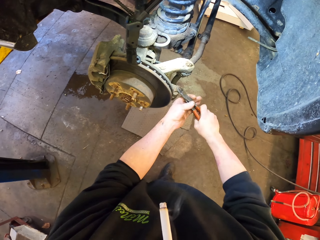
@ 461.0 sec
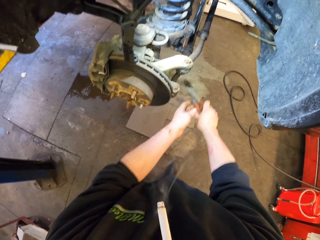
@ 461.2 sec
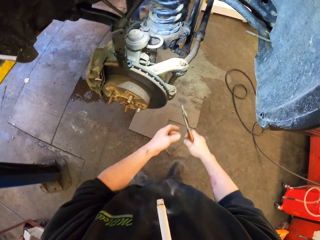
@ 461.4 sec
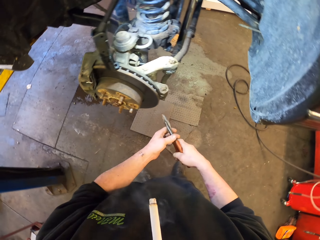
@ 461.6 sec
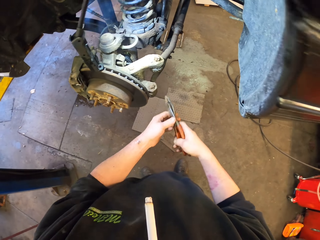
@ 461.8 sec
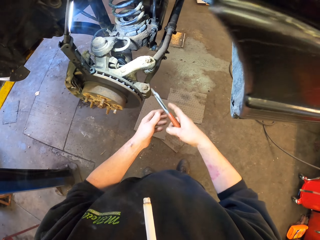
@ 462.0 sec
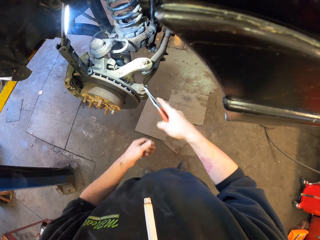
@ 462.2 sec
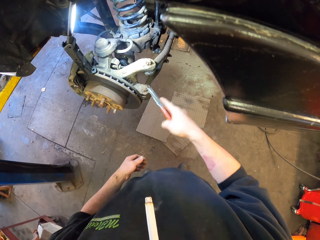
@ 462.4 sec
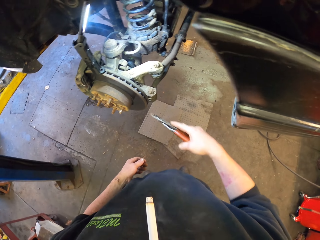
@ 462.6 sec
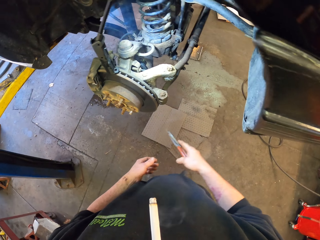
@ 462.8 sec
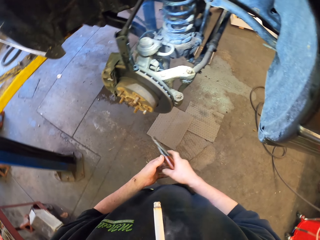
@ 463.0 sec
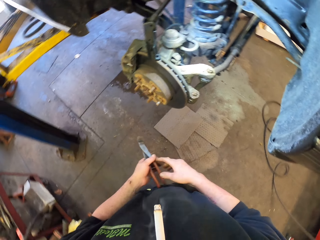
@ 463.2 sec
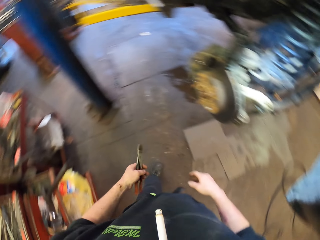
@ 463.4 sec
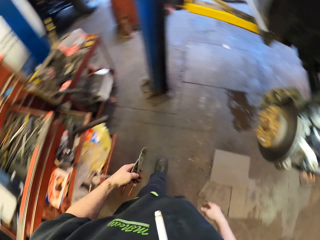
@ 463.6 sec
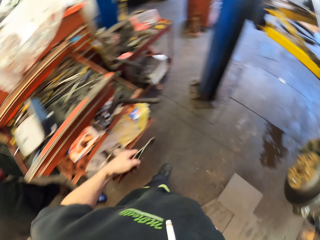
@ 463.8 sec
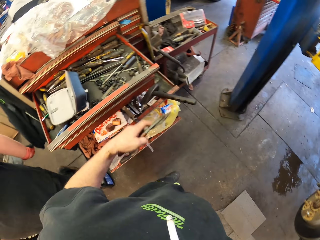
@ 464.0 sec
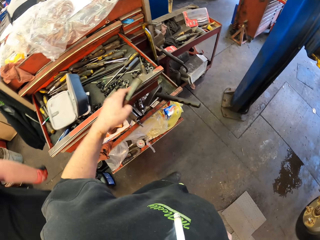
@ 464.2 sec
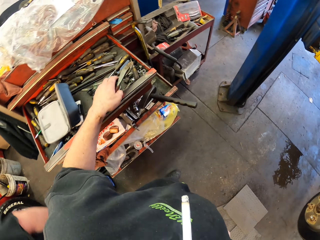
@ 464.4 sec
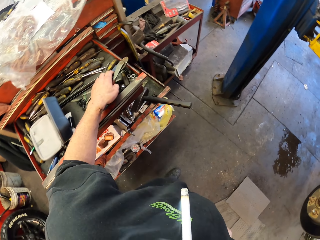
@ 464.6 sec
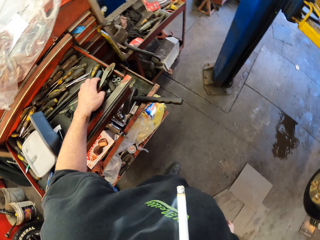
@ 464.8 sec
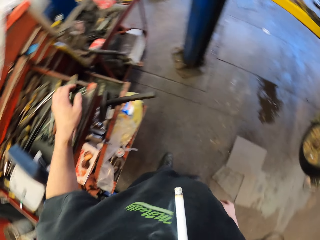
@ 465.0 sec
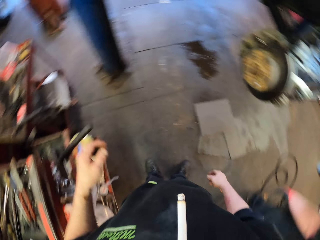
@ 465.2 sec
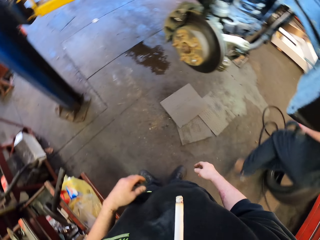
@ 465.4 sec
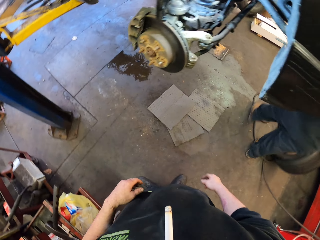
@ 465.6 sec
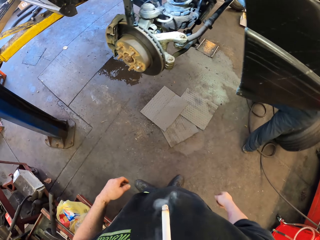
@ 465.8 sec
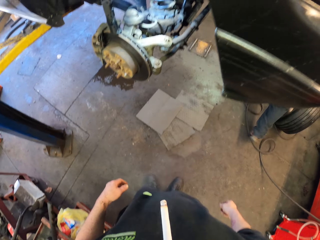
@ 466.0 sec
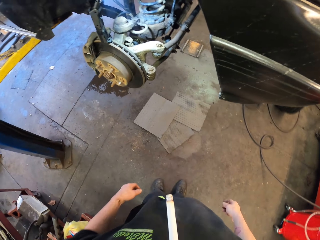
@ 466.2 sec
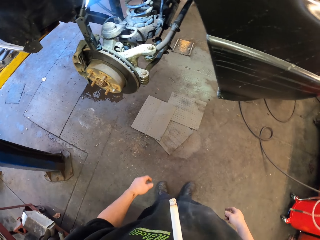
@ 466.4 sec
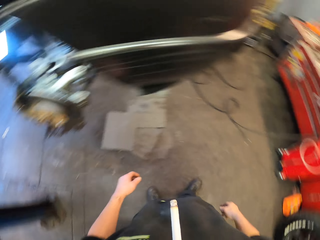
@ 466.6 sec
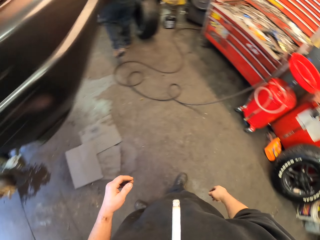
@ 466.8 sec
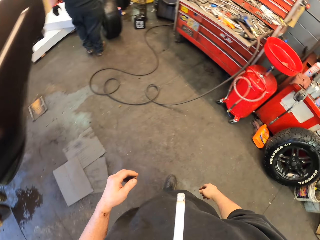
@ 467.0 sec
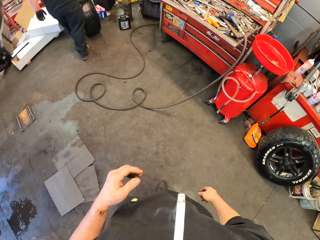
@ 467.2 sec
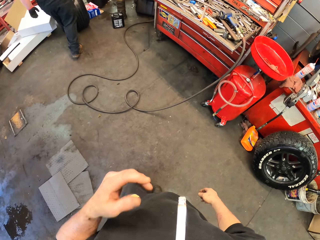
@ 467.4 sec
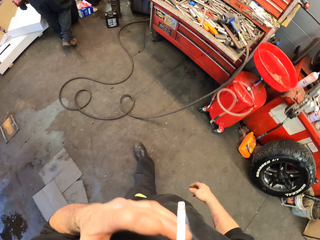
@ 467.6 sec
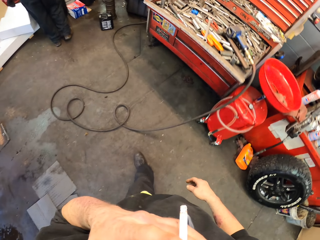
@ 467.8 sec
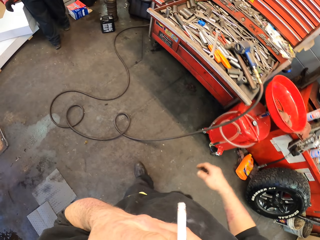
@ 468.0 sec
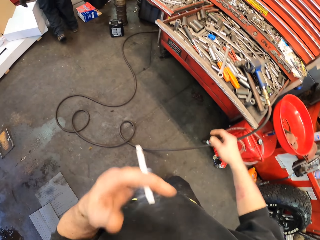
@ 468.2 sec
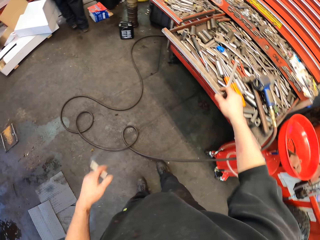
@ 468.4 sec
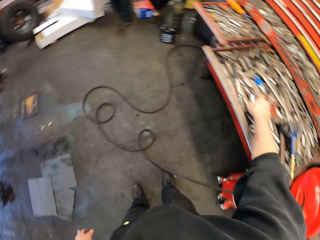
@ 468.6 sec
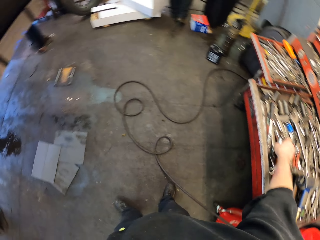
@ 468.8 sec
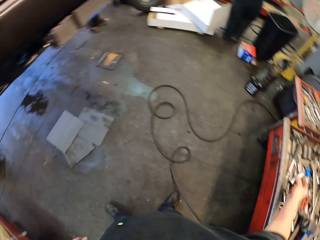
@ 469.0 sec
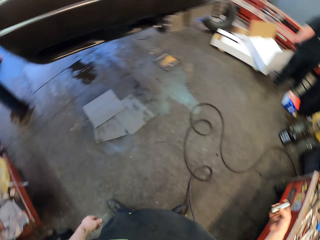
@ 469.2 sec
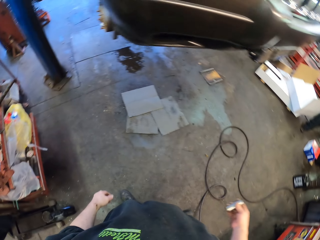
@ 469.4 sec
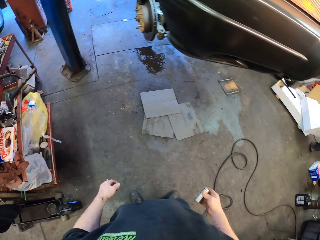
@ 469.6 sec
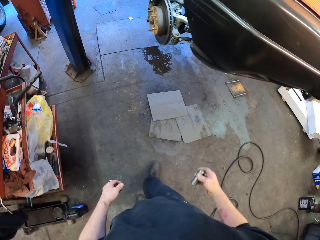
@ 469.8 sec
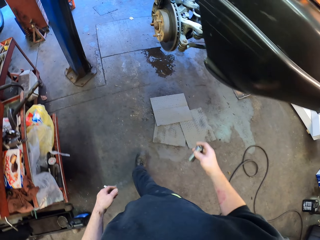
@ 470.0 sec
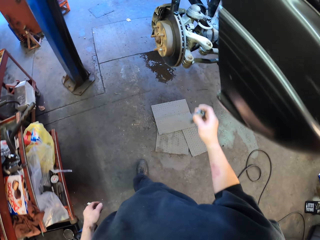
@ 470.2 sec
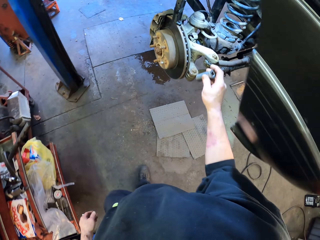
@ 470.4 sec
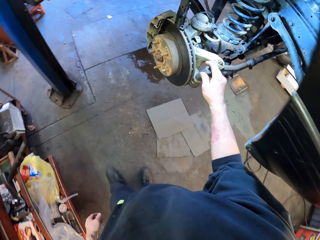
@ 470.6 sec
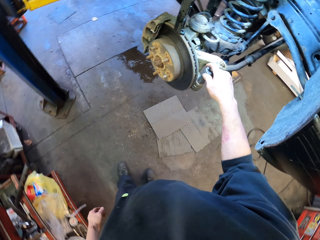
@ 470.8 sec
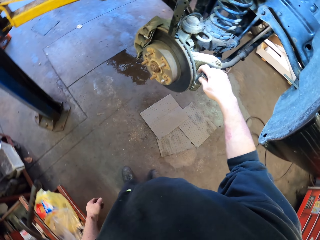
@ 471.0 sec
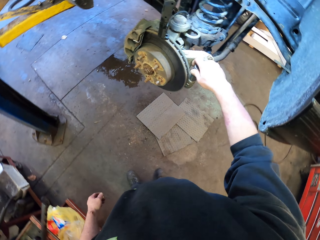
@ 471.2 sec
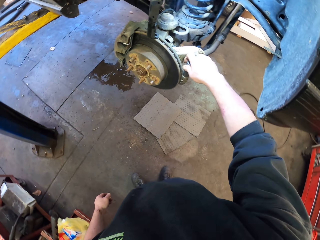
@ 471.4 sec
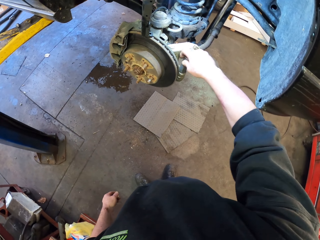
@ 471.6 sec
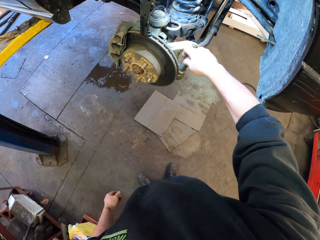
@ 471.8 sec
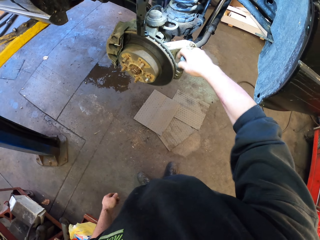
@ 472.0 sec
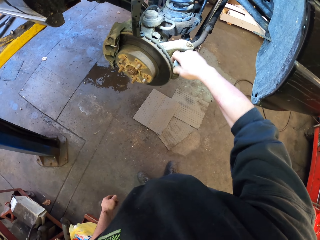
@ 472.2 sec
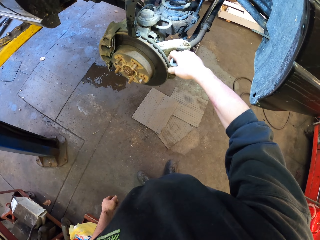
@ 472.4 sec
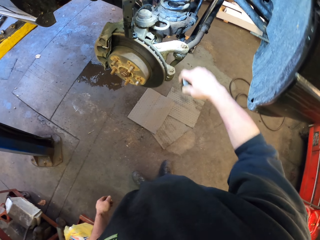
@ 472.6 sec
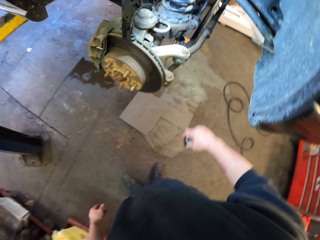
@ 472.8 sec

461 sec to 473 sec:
The camera wearer places the pliers on the drawer. They look around. They pick something from the tools. They place something on the drum metal.

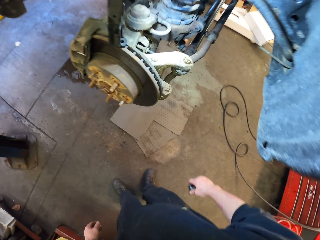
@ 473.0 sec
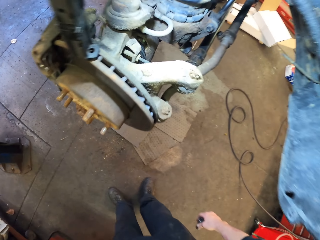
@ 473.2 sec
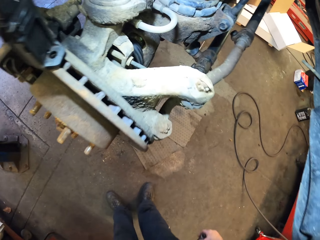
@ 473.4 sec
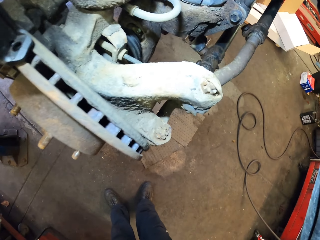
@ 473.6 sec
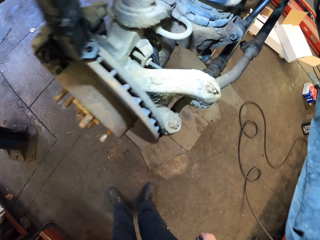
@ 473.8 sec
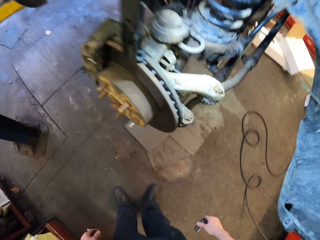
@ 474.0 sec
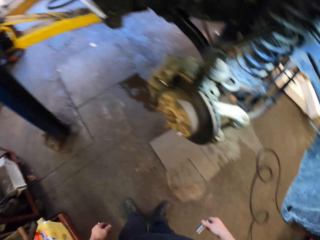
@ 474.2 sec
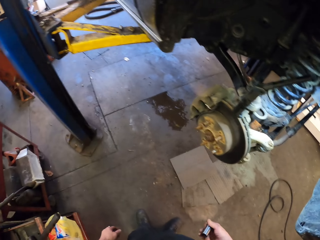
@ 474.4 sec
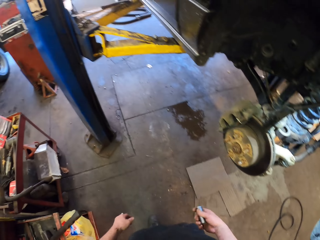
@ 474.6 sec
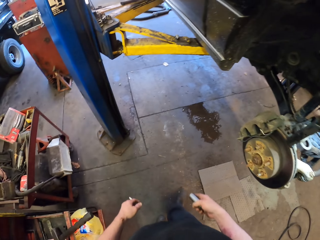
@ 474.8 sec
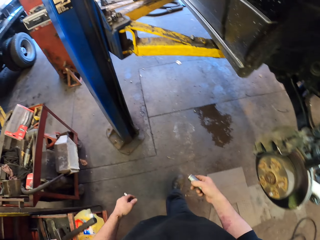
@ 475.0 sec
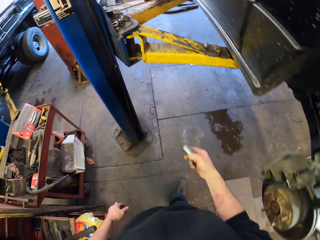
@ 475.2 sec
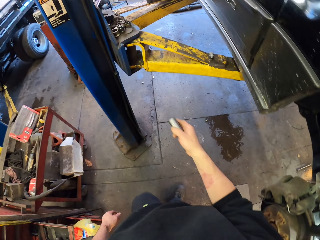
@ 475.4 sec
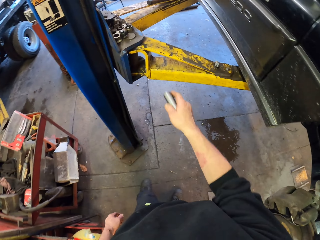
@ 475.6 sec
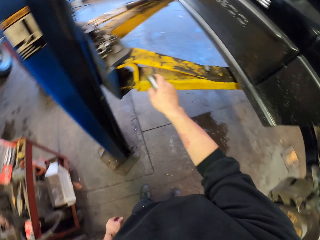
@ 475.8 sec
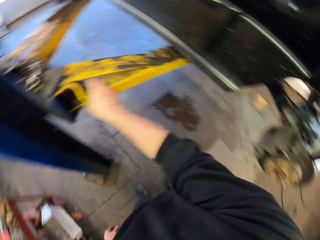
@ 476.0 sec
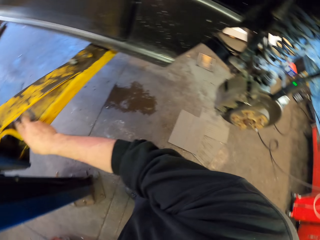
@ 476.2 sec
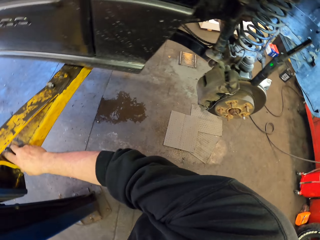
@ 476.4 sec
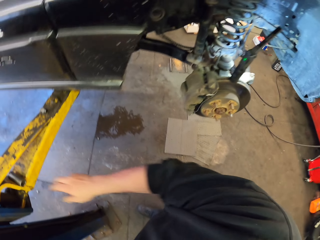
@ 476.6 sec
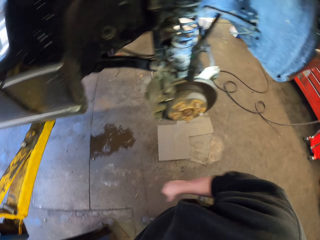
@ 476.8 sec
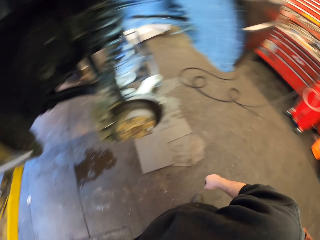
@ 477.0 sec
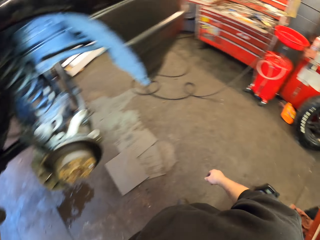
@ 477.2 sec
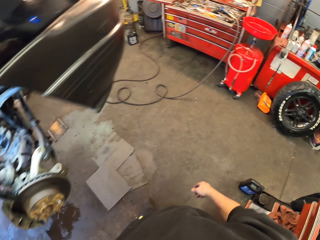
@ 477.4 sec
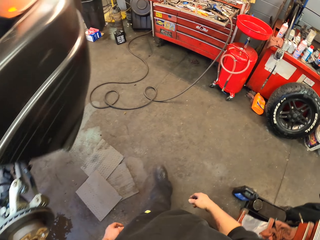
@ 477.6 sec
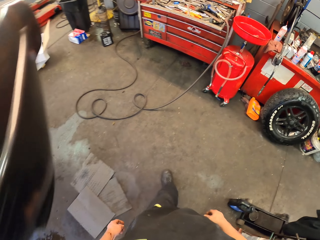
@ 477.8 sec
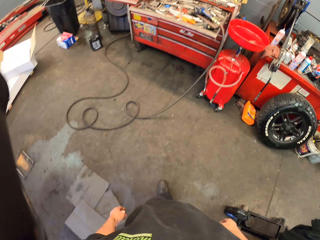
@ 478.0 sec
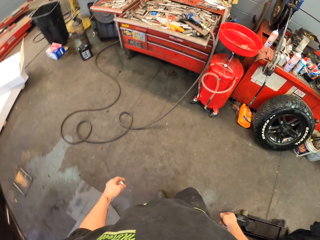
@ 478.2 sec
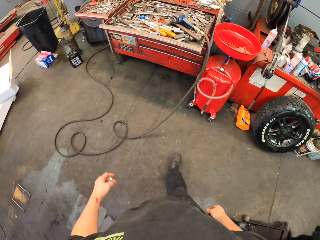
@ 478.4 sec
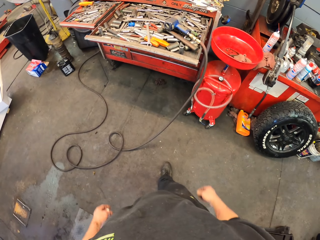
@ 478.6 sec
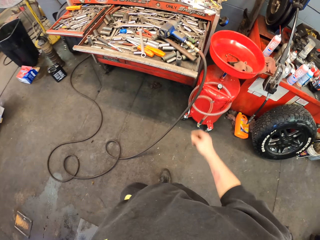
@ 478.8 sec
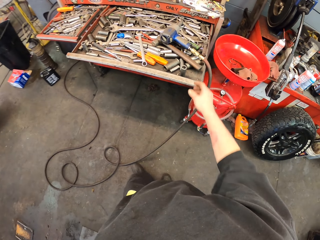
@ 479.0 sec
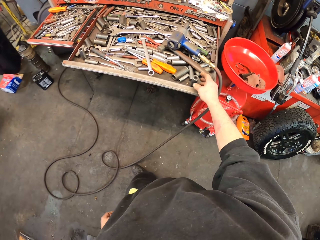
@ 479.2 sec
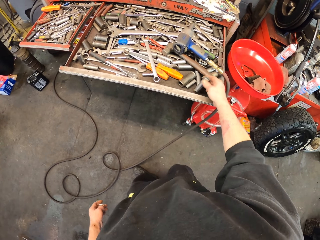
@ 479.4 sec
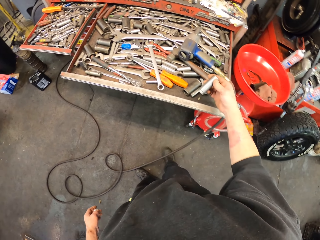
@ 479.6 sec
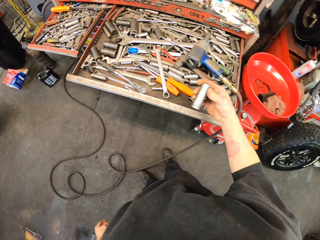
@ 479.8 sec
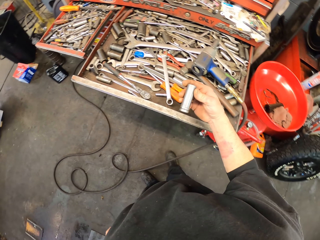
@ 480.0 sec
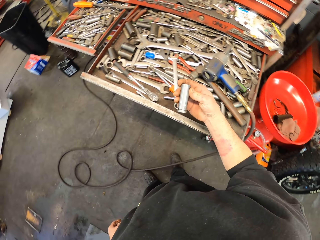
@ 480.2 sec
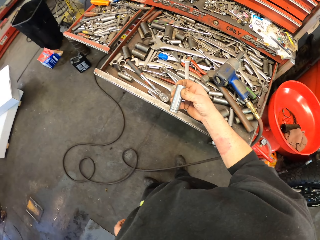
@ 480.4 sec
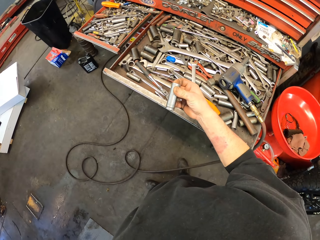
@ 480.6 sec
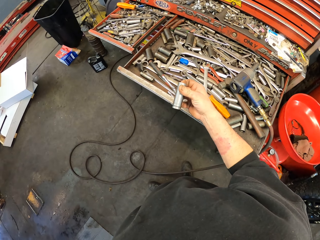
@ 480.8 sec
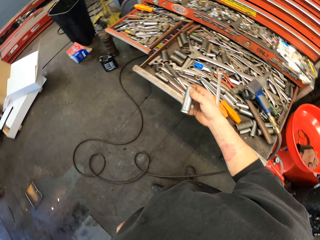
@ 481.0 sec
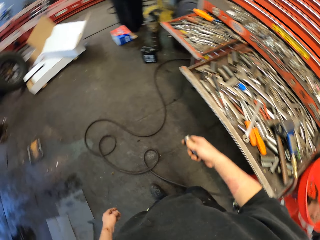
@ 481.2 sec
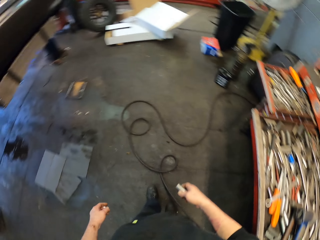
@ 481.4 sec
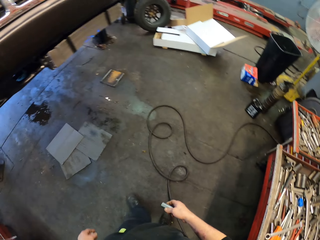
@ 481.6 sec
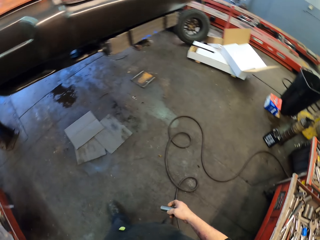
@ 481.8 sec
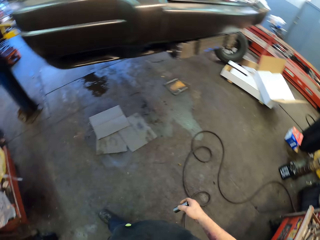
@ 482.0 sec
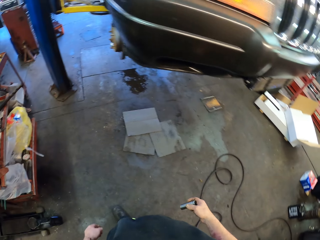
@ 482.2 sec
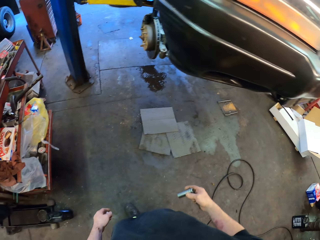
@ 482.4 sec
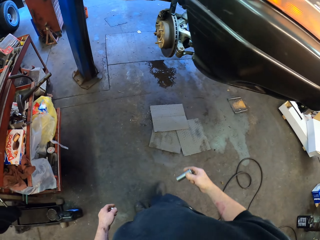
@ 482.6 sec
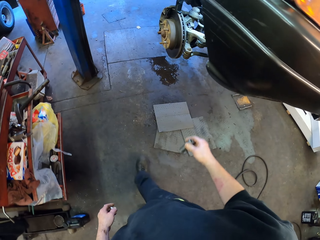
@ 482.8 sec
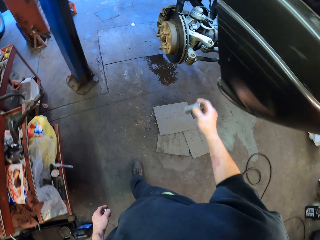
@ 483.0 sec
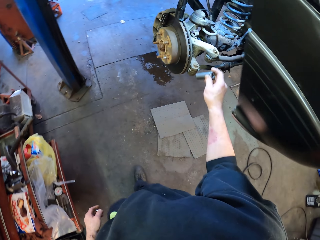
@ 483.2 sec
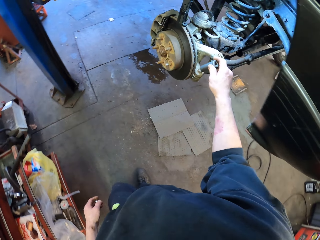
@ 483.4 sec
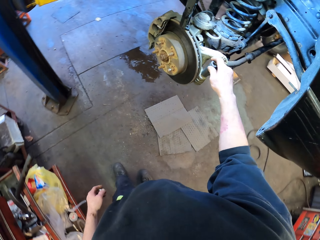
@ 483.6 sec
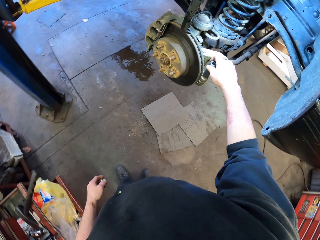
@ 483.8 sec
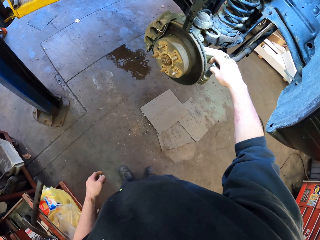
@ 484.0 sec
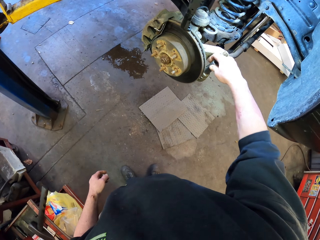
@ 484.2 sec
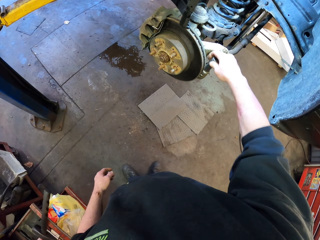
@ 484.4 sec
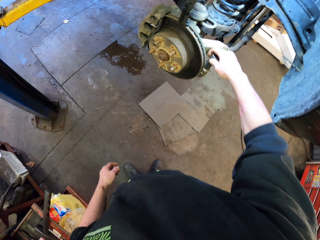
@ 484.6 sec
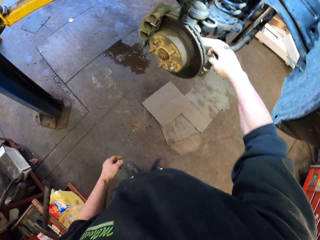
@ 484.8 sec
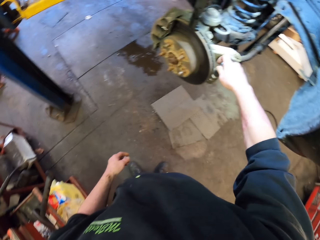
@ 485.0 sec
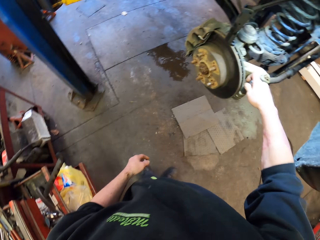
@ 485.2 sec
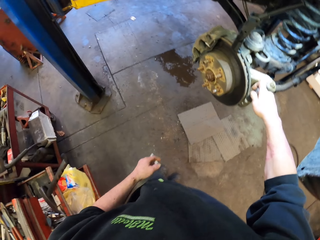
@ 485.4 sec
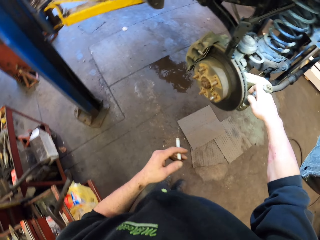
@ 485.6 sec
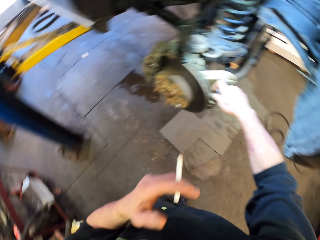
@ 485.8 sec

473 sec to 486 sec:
The camera wearer looks around. They walk around. They put something away. They turn around. They pick something from the tools. They check something. They look around. They put something on the drum brake.
